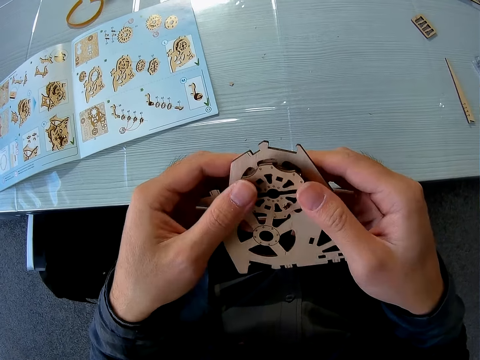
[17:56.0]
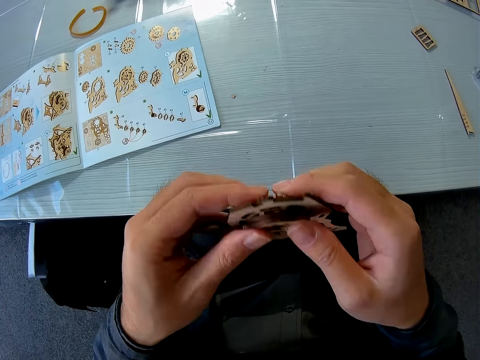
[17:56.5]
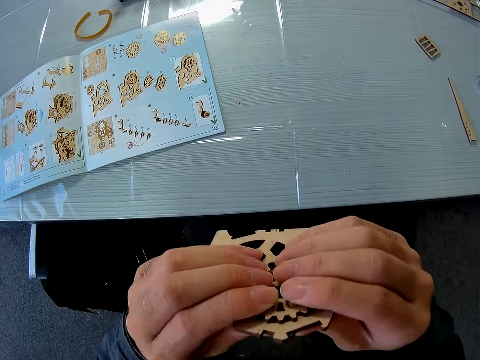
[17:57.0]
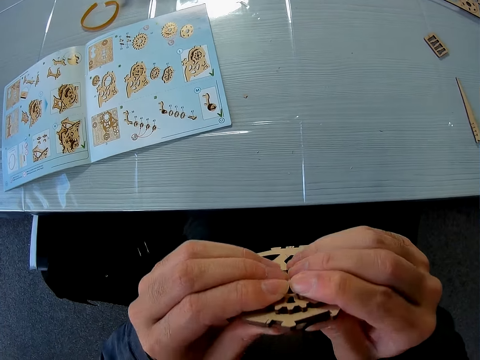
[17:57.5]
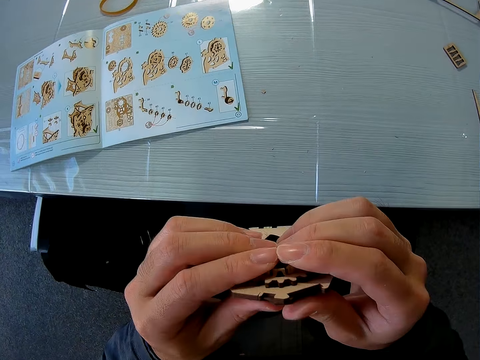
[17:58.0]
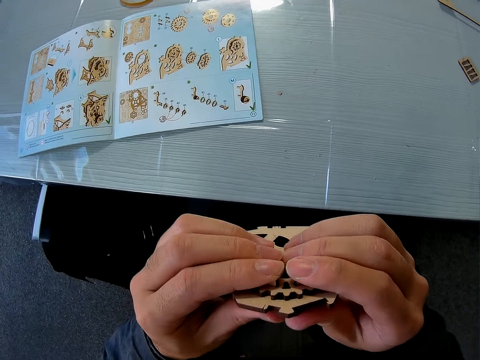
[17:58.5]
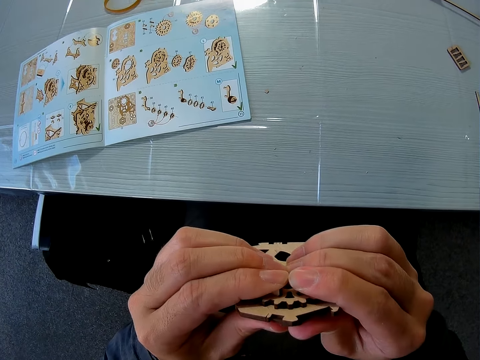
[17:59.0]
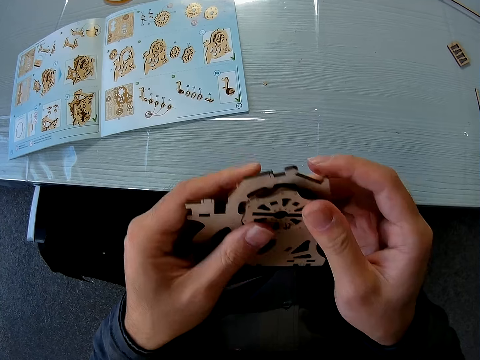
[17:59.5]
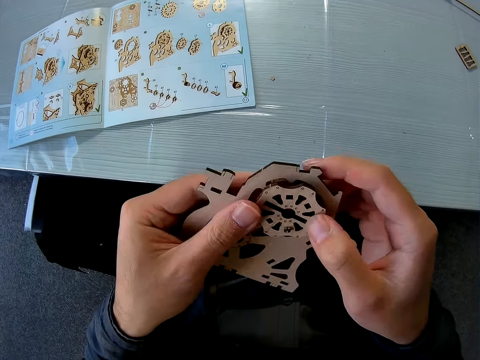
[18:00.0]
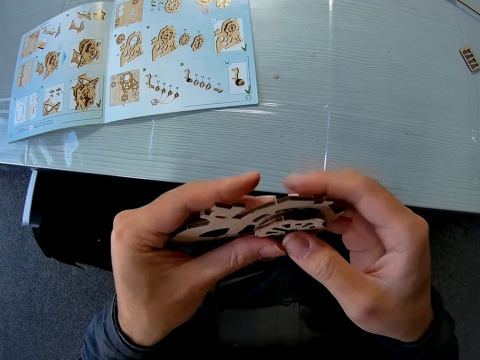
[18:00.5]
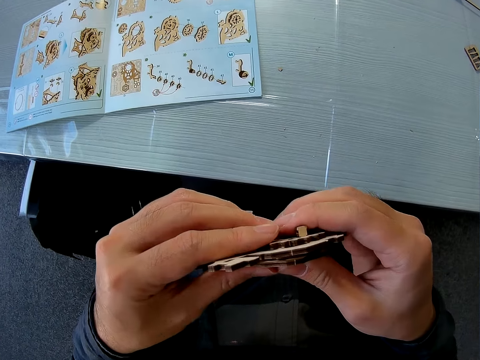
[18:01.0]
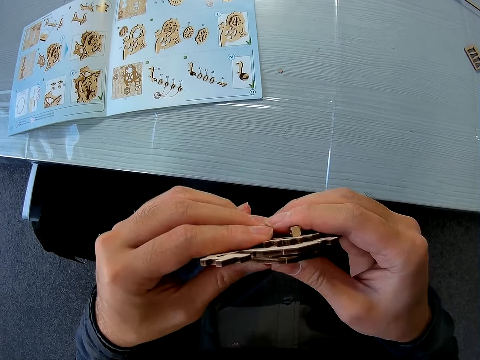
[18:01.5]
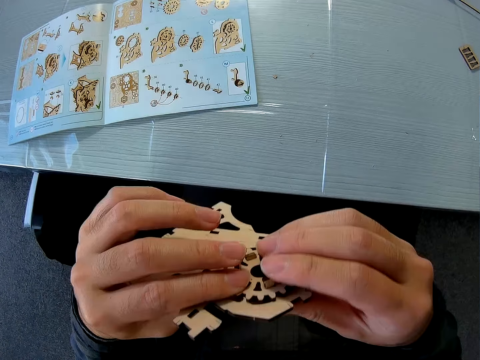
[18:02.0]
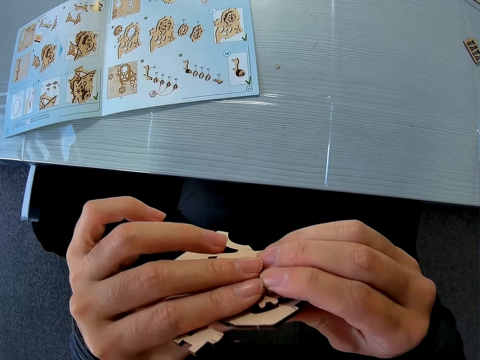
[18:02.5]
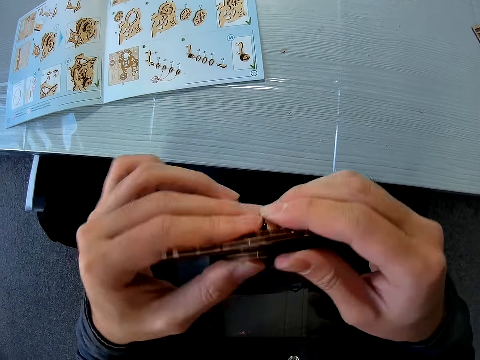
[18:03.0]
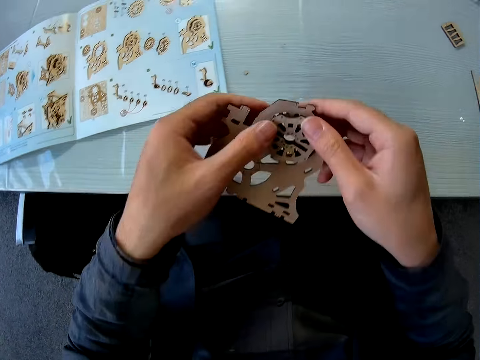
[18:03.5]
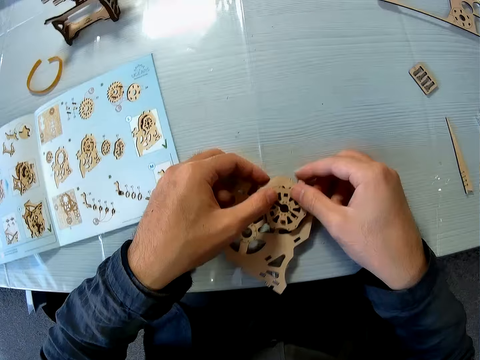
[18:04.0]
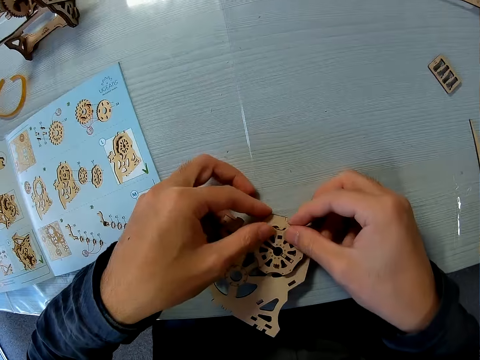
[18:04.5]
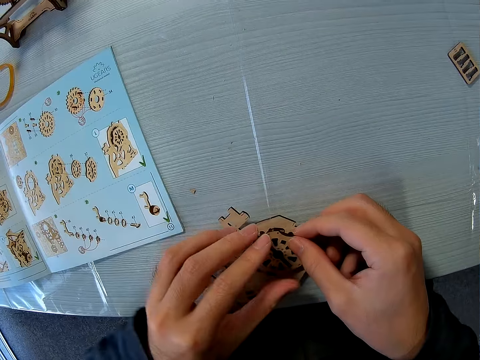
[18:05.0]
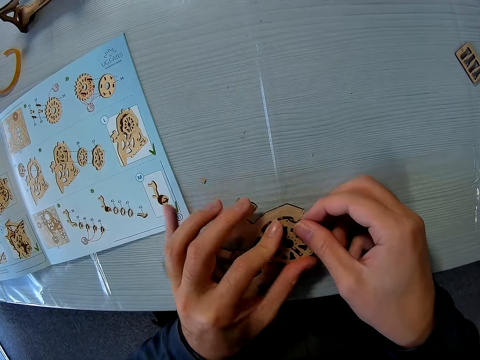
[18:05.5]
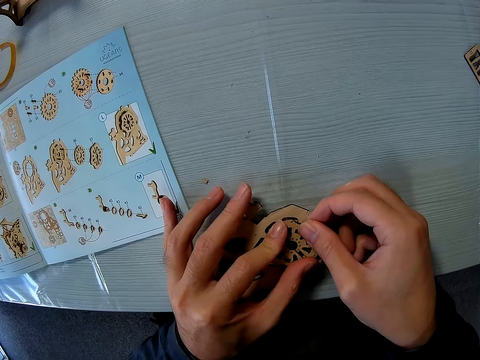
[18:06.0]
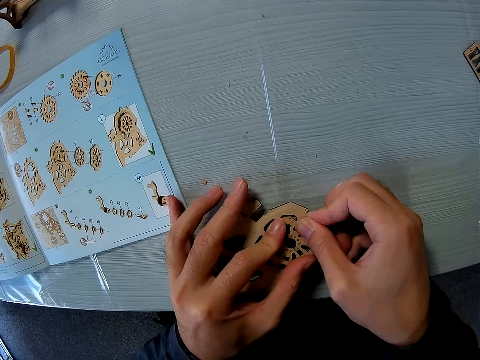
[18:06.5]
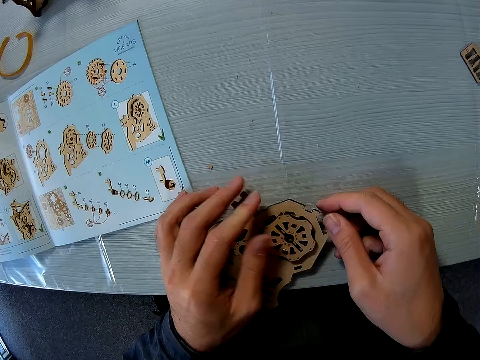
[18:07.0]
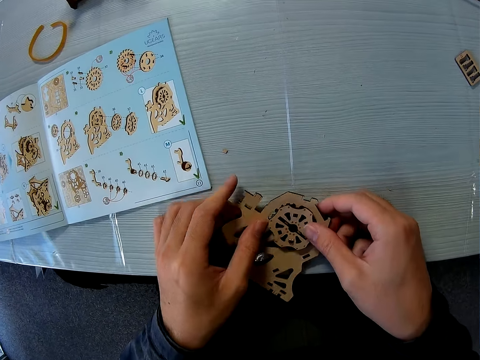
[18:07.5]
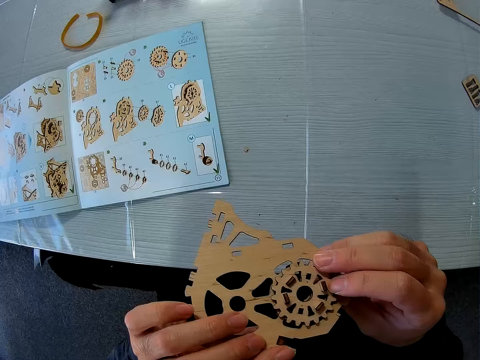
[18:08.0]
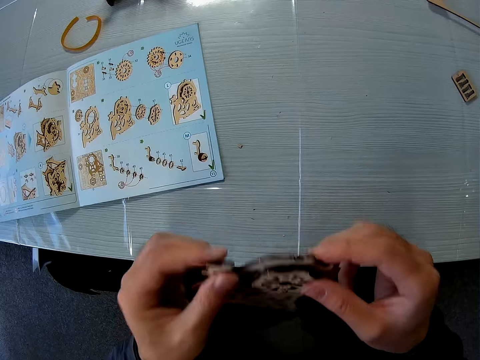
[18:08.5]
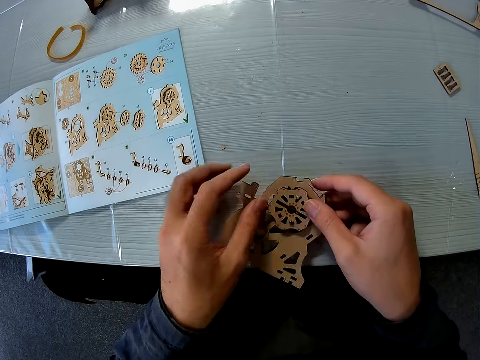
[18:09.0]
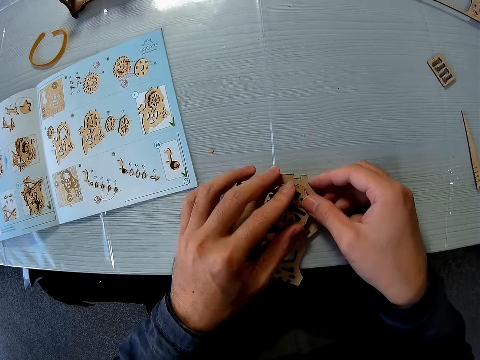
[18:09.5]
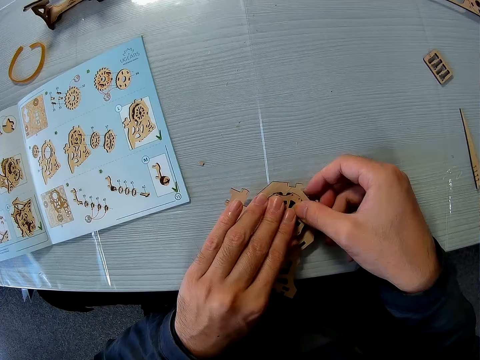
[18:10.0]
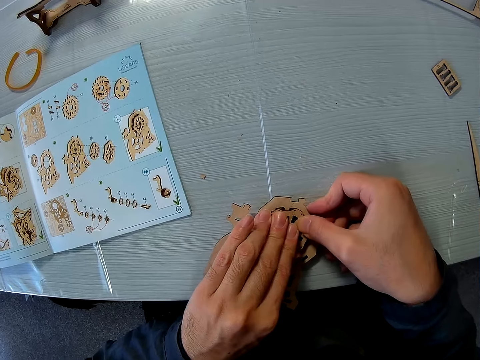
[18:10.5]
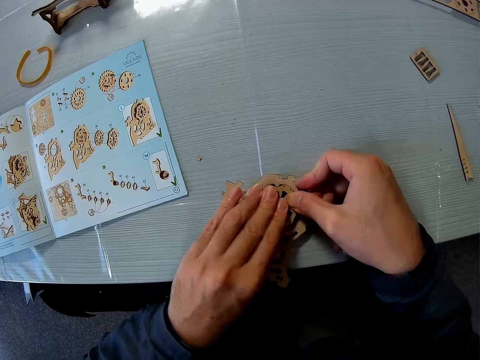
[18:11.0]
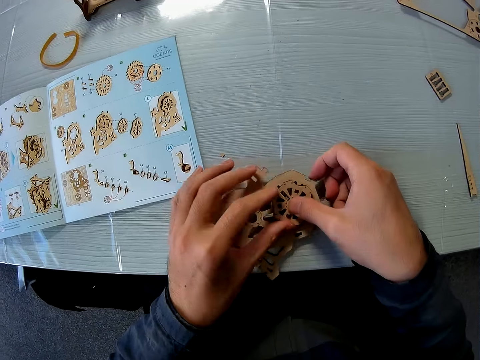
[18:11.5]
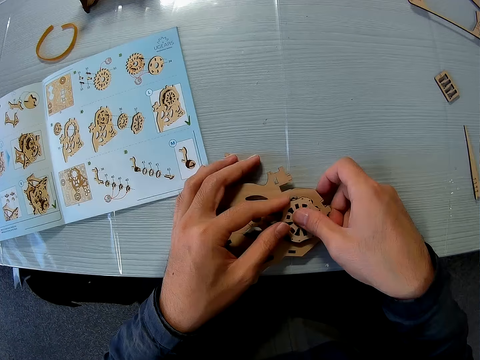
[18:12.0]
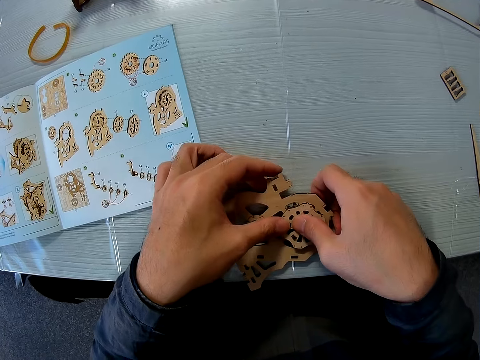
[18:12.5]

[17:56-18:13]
The camera wearer places the model piece on the cutting mat. They fix the wooden gear bearing on the model piece with both hands. They pick up the model piece from the table. They look at the model piece. They place the joined puzzle pieces on the table. They place the wooden gear bearing on the model piece on the cutting mat. They fix the model piece on the cutting mat with both hands.

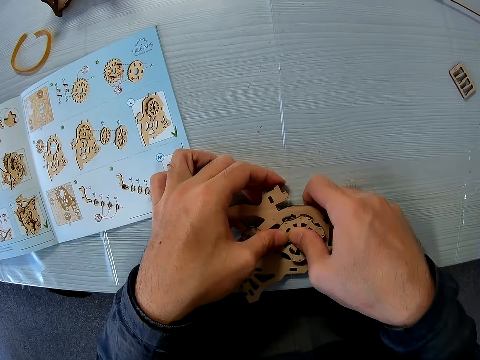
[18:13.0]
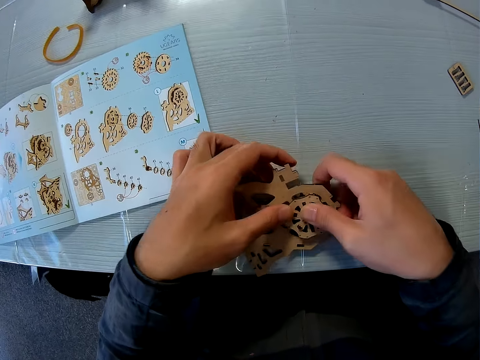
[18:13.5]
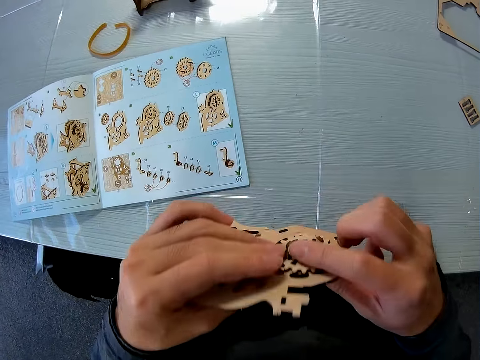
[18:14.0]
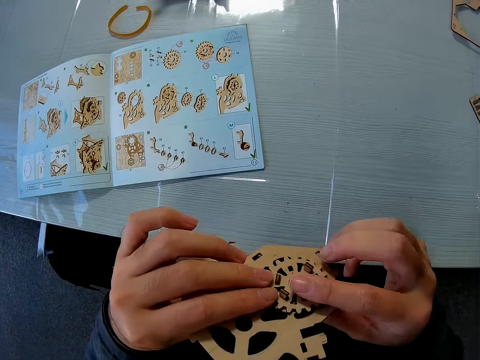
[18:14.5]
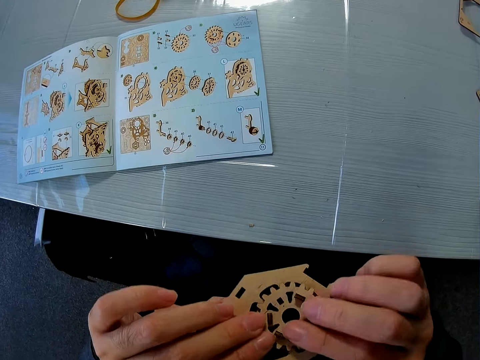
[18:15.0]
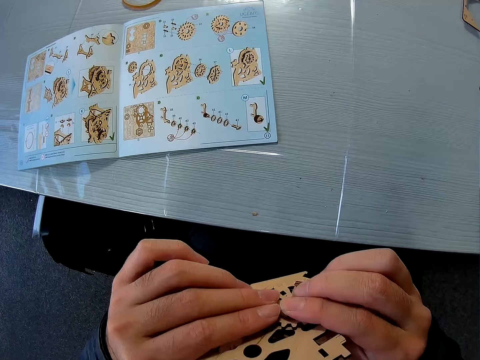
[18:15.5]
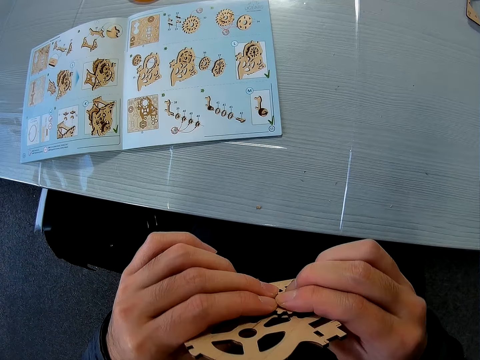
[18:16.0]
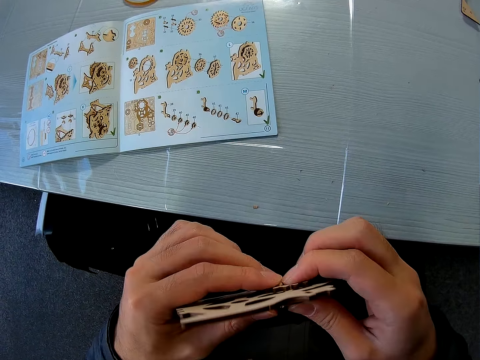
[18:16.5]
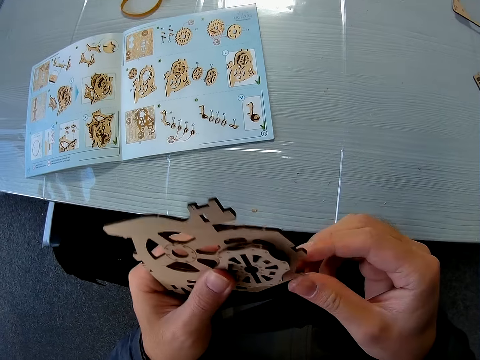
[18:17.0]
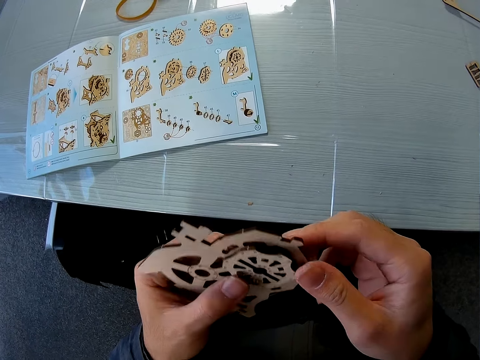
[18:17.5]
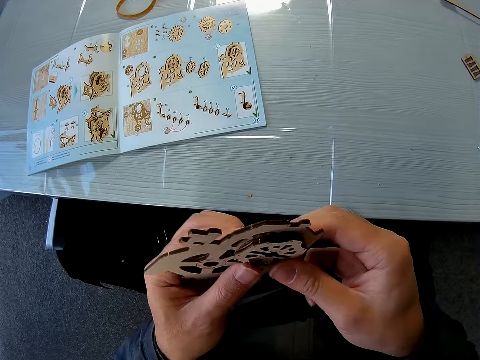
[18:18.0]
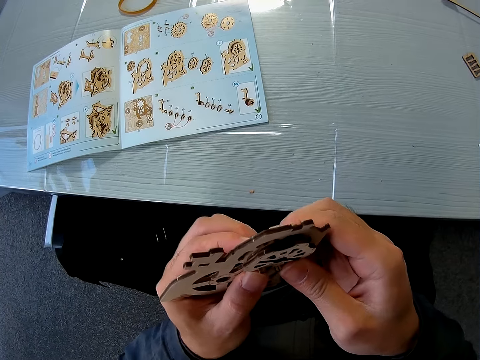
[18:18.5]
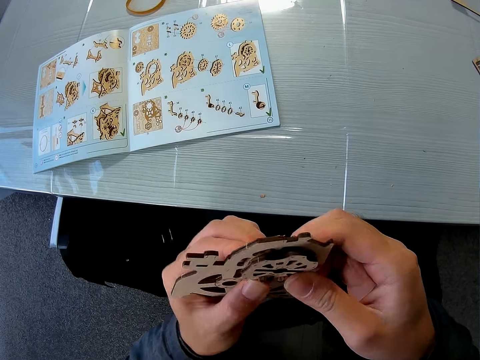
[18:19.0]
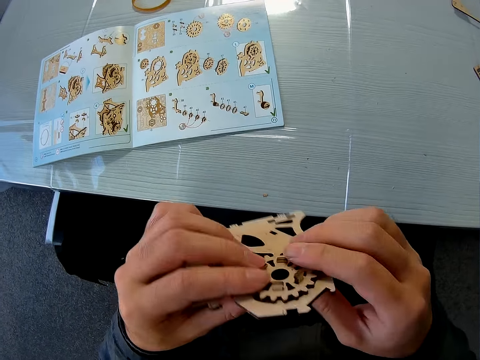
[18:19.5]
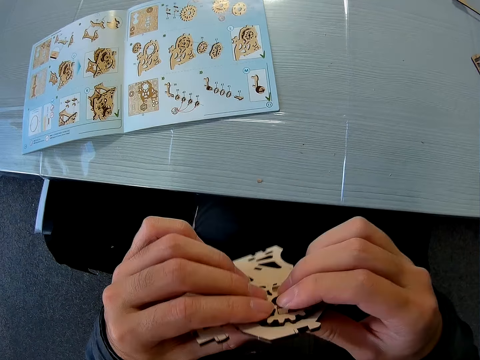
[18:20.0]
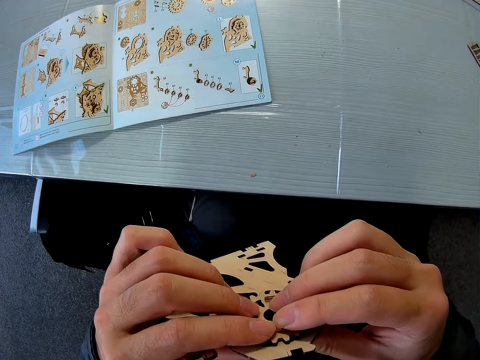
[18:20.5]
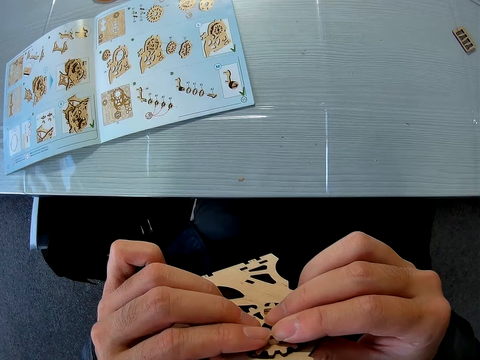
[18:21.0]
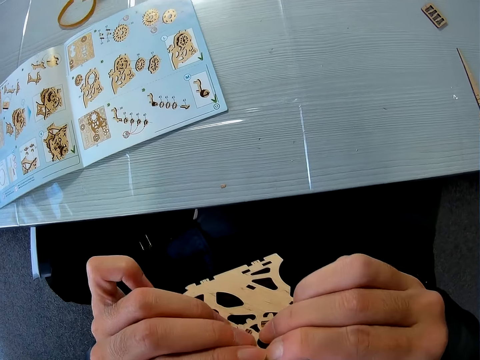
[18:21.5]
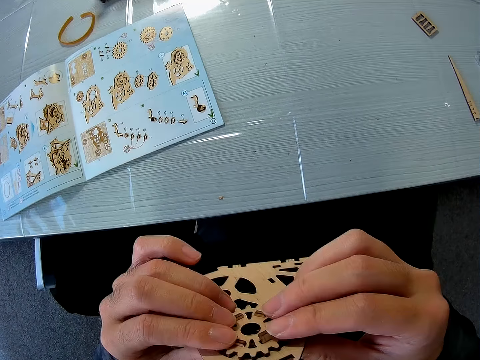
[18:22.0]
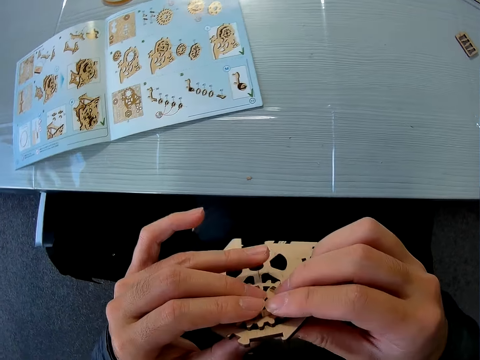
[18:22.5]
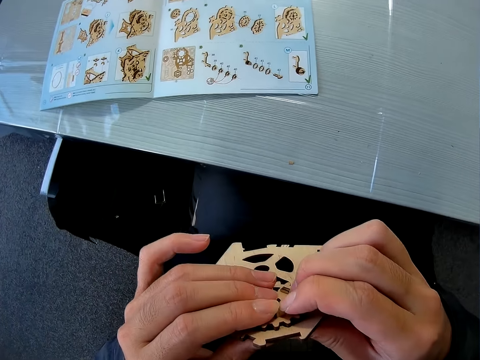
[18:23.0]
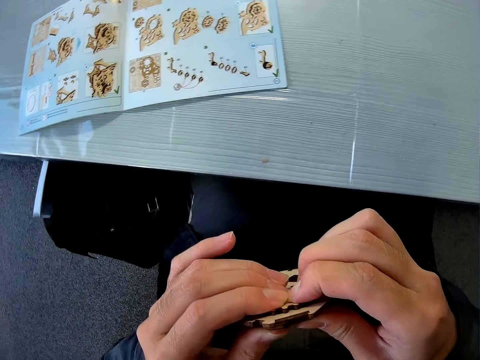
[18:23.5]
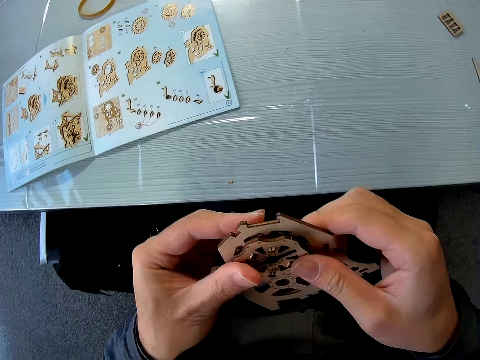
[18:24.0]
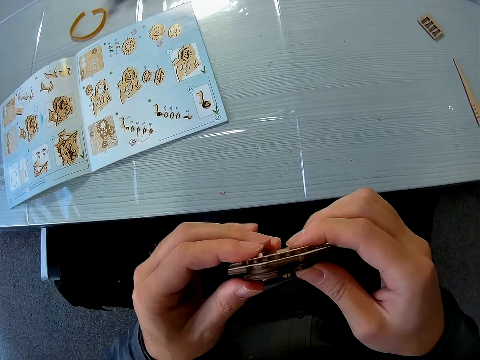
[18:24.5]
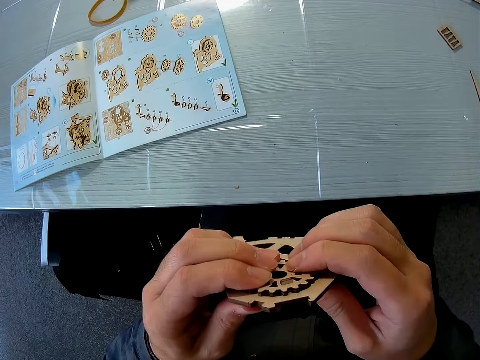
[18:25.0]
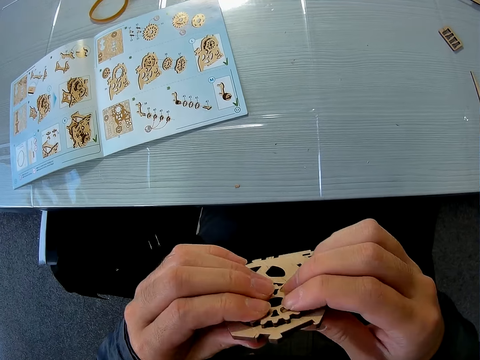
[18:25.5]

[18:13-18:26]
The camera wearer raises the joined puzzle pieces or model piece from the table. They fix the wooden gear bearing on the model piece with both hands.
